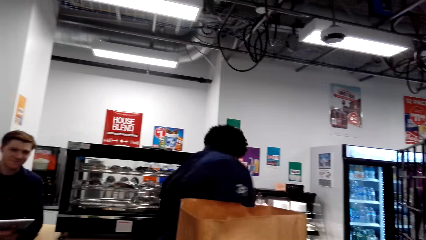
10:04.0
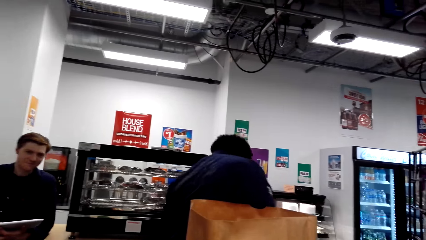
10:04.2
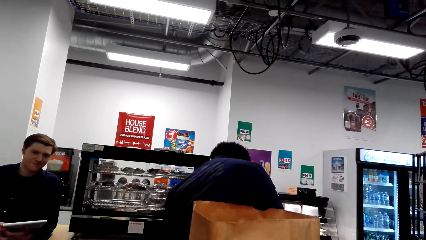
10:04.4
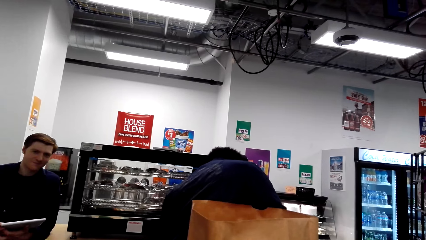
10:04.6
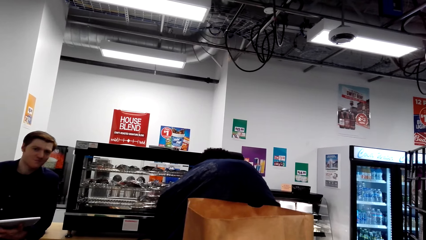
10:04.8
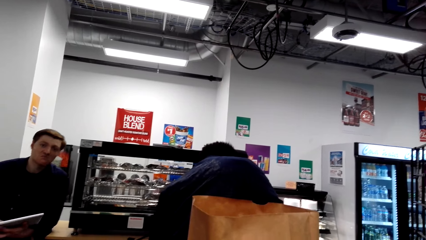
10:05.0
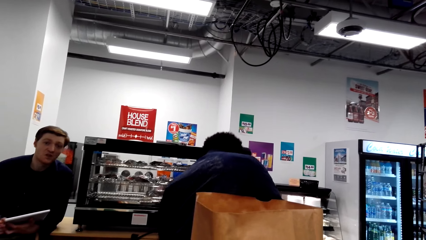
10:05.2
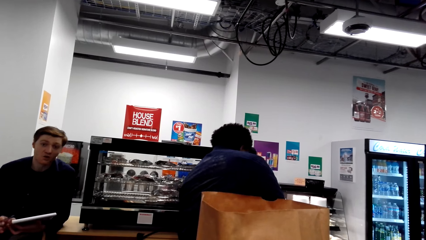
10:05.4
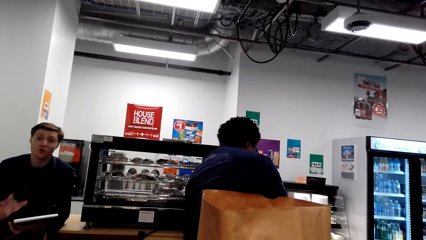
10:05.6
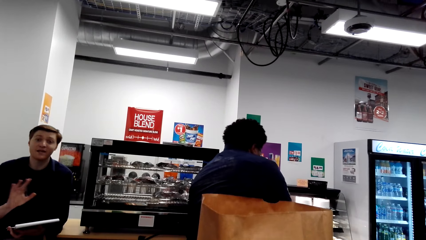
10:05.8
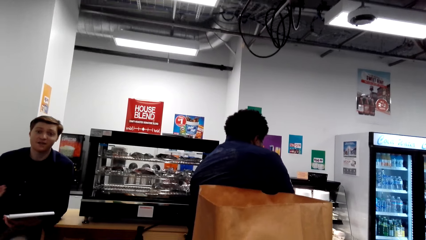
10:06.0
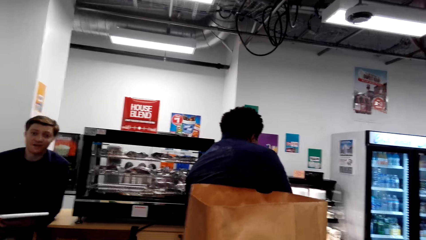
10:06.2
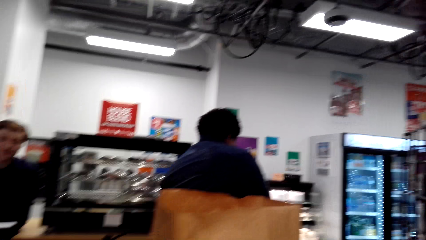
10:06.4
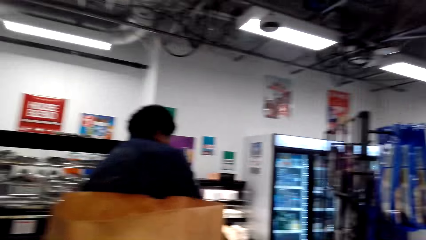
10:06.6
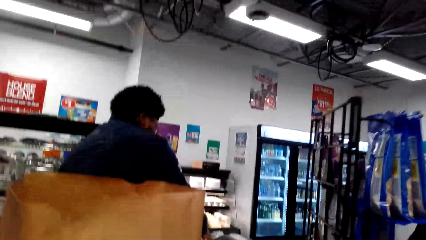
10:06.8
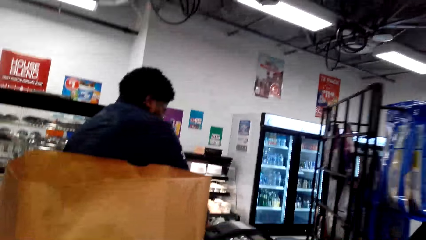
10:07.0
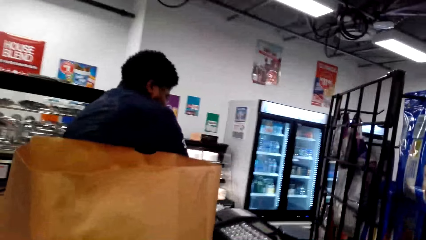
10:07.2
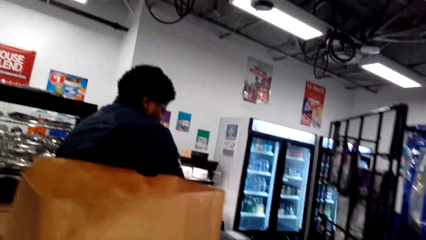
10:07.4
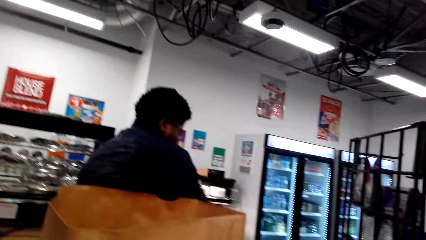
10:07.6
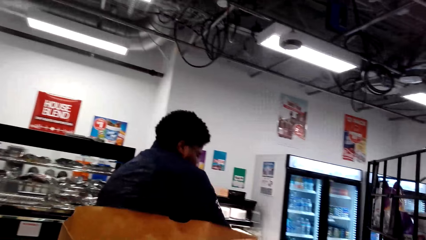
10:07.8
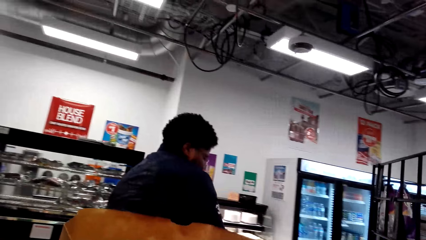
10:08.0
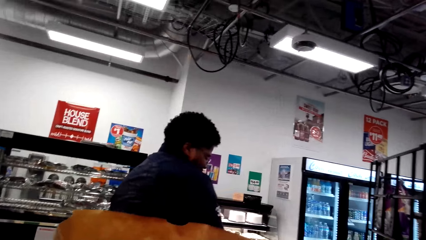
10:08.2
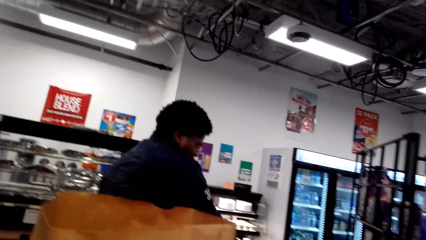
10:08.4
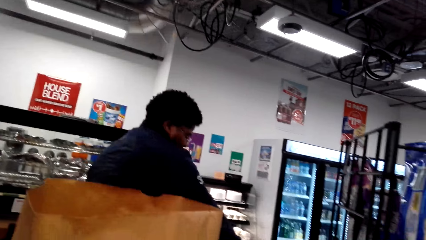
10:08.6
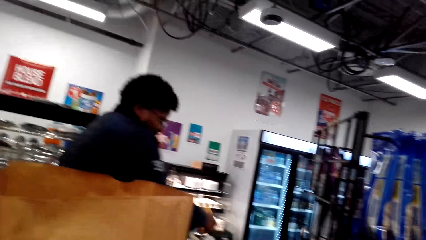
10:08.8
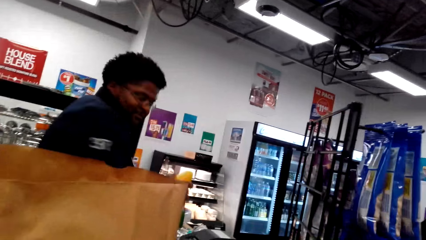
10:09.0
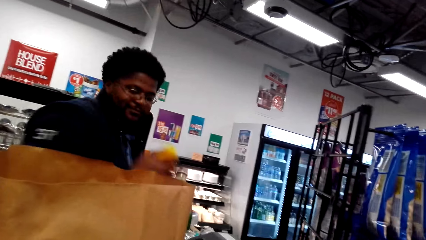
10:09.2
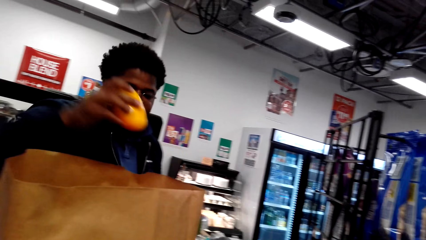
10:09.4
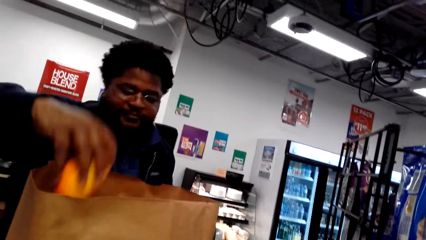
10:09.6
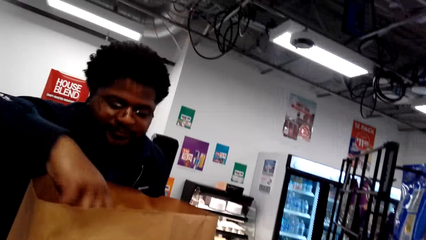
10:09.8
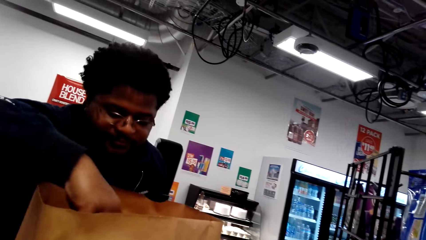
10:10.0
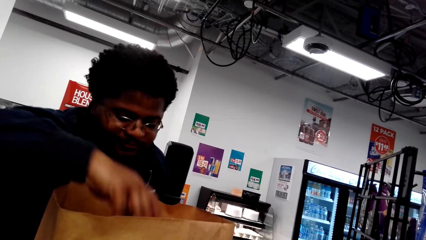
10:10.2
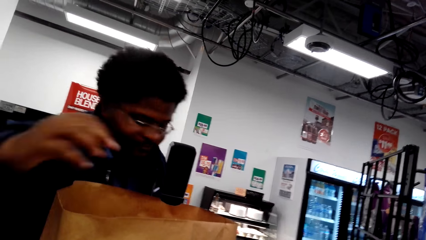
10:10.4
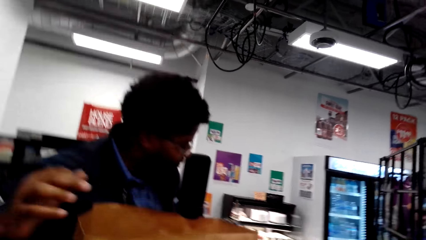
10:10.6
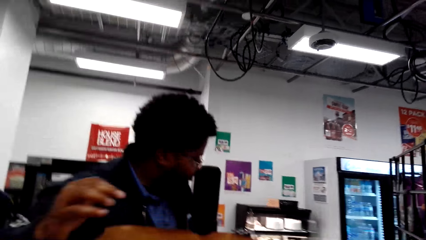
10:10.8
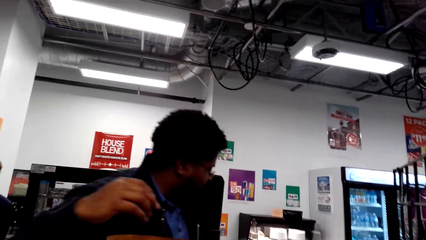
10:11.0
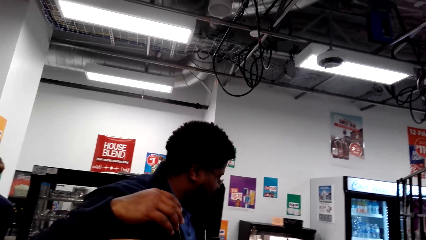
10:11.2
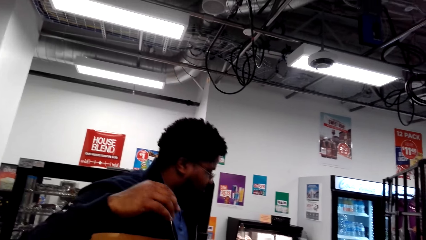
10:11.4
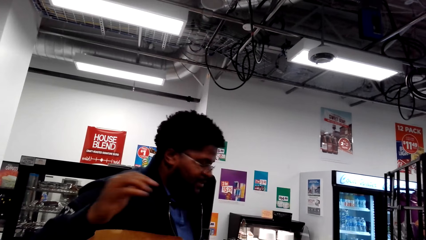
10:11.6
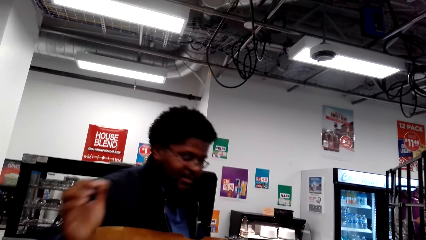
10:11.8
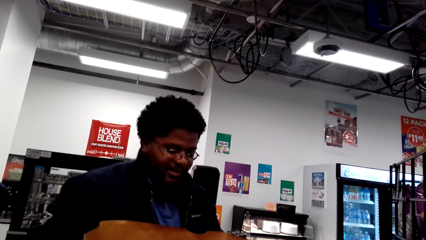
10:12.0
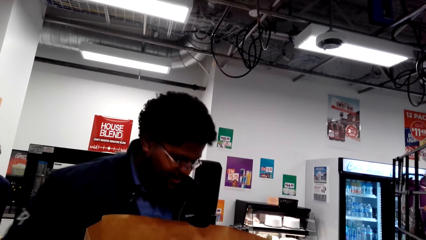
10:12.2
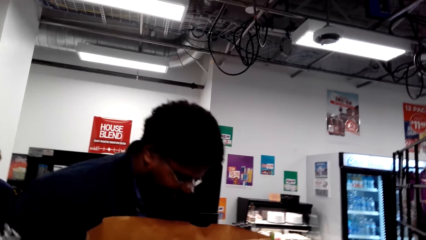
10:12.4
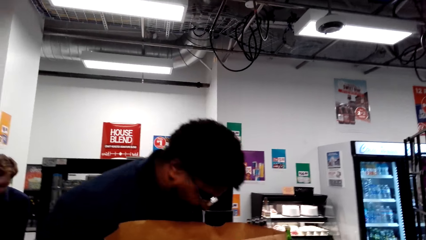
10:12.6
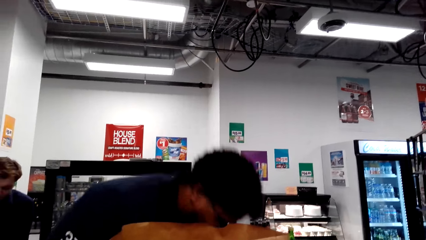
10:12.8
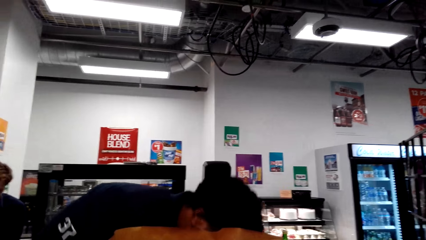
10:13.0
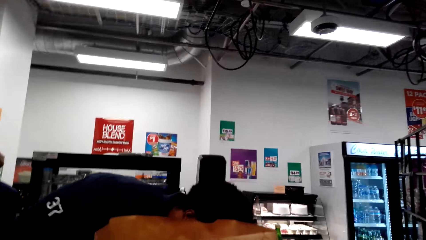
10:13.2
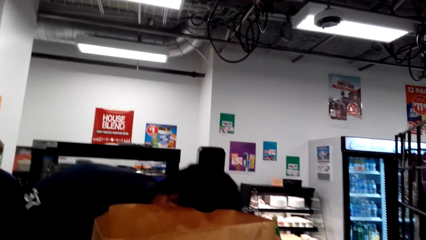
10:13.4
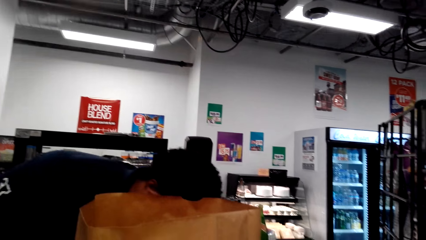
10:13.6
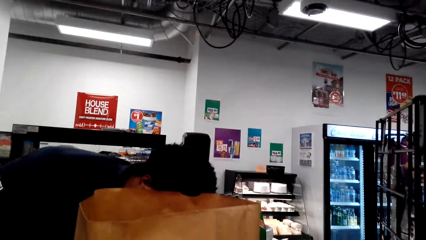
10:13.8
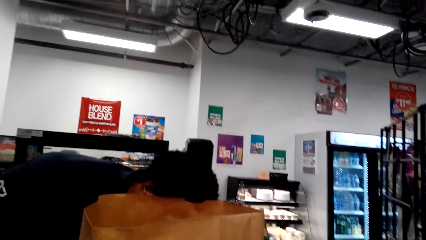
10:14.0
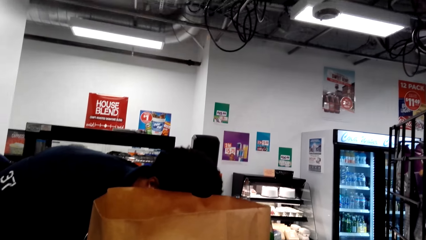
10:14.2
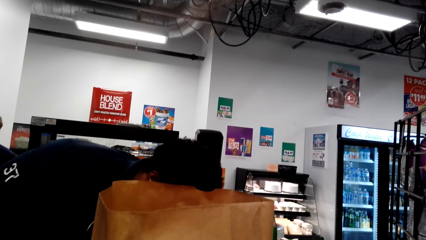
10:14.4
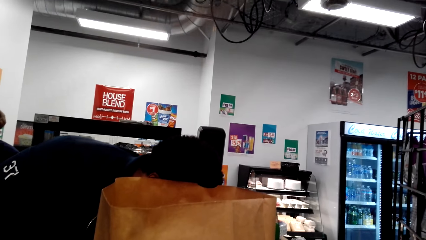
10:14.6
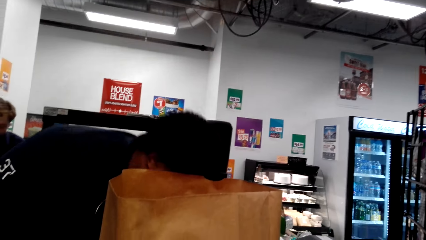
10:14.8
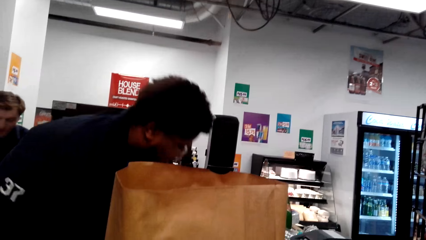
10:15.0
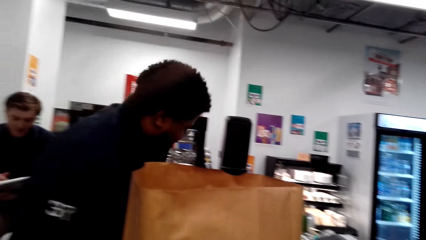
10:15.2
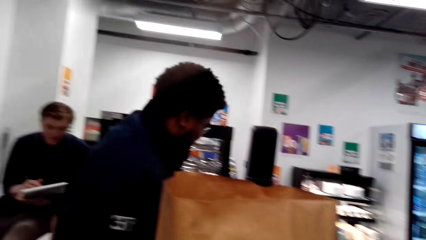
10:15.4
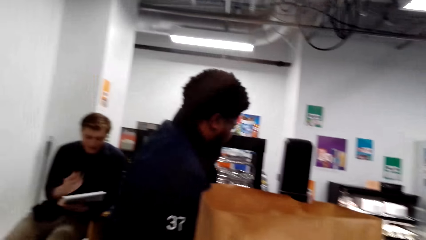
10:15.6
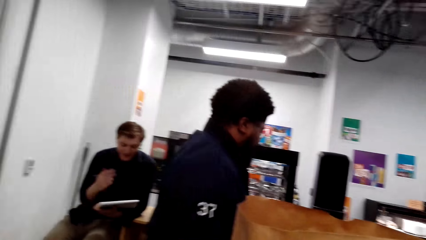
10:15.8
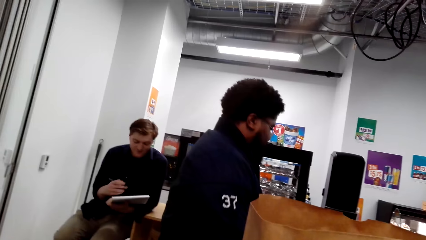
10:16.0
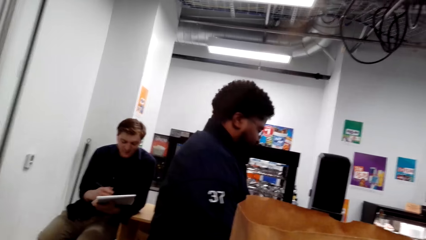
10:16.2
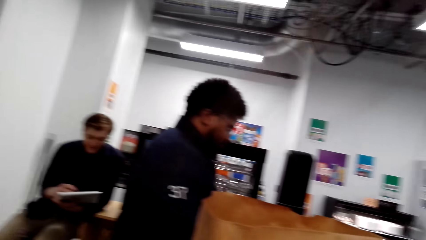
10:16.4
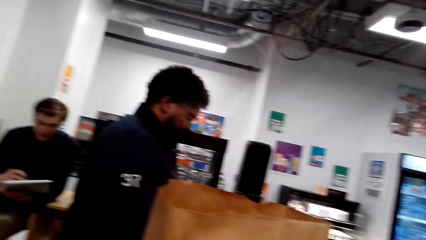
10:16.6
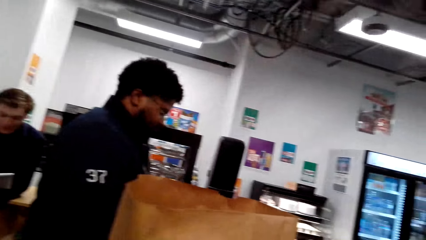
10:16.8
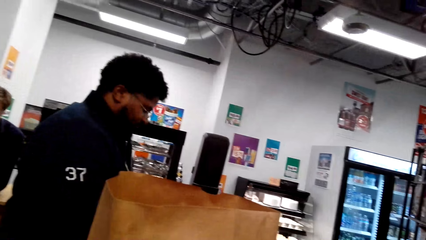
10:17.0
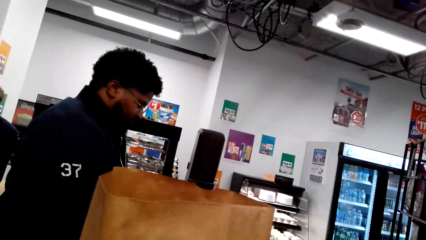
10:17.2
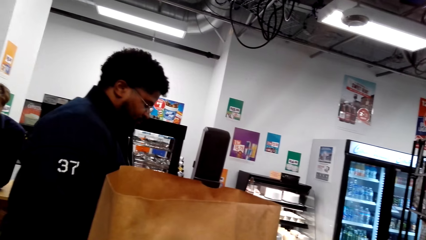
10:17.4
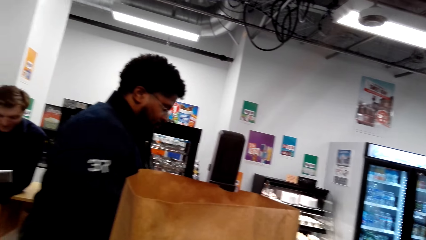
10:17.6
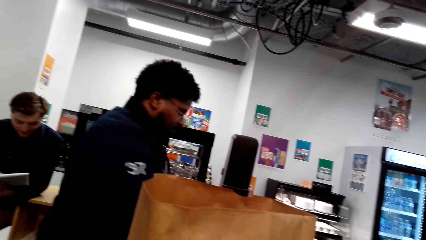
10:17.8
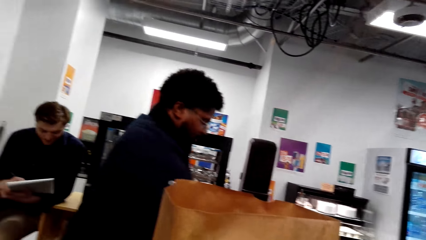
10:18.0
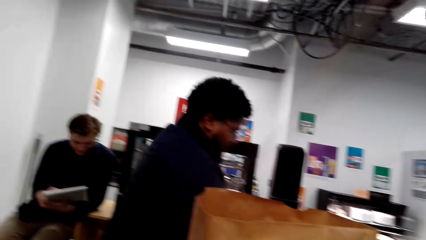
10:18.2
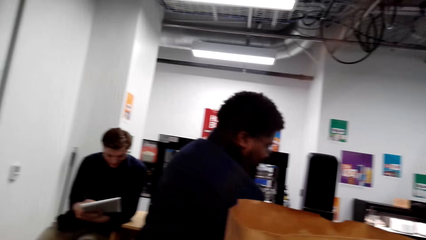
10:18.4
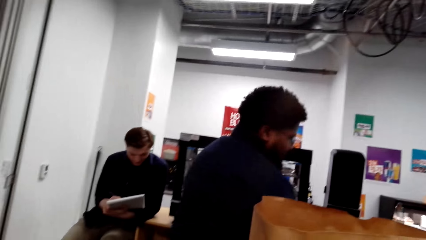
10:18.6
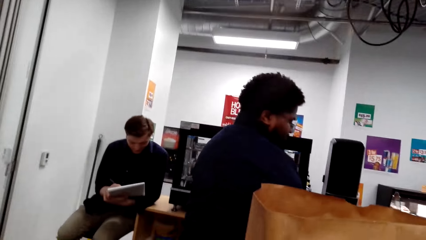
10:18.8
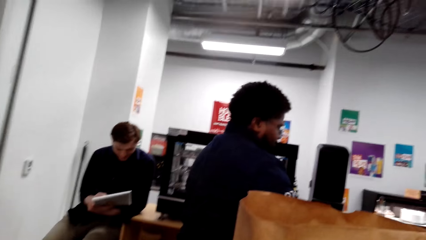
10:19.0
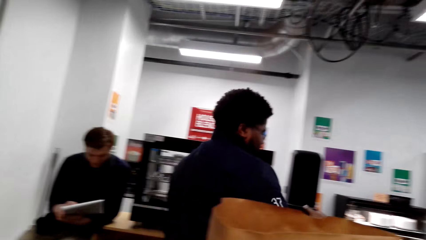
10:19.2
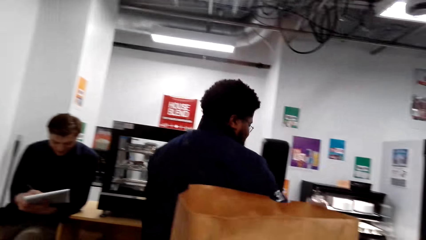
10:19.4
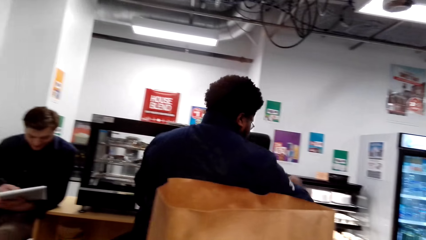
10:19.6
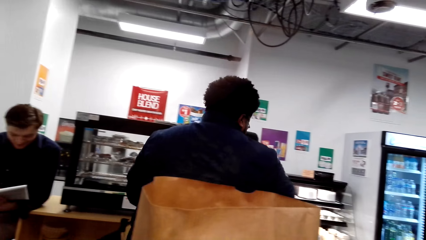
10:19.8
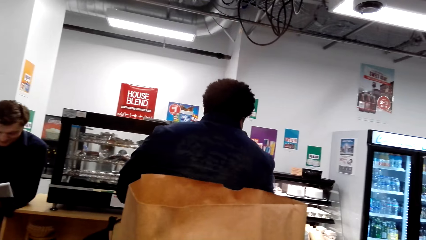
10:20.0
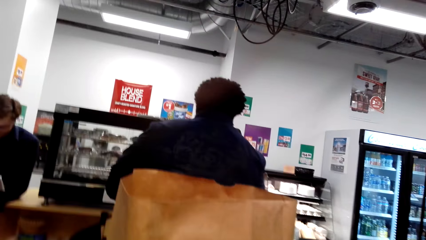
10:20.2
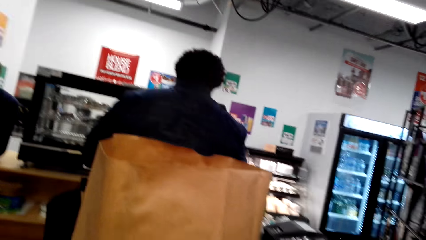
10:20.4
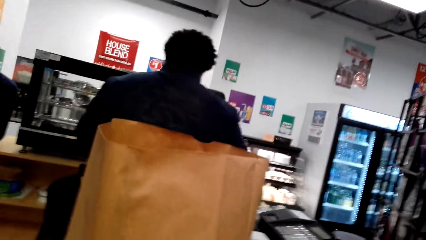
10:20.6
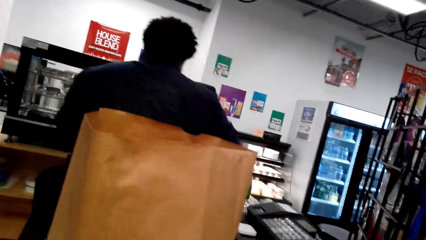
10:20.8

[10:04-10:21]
The camera wearer converses with the man. They laugh out loud. They converse with another man. The first man puts the shopping in the bag. He lifts something. The camera wearer converses with a woman. The first man puts the shopping in the bag. He stands slightly. Another man holds a book. The camera wearer looks at the first man.
